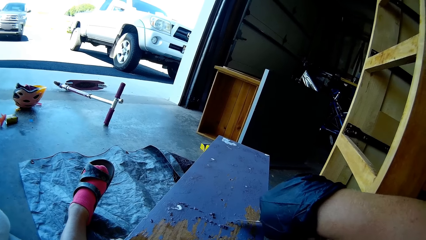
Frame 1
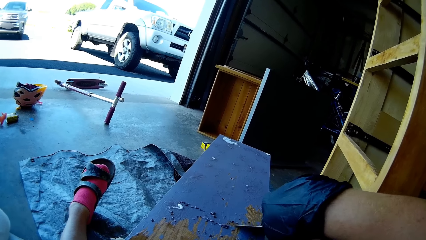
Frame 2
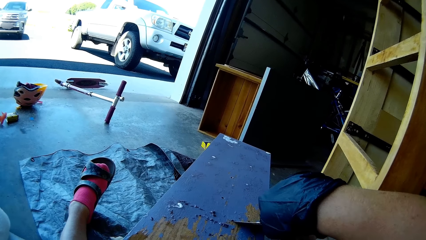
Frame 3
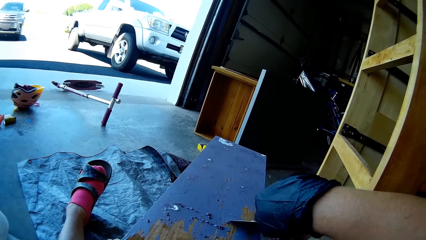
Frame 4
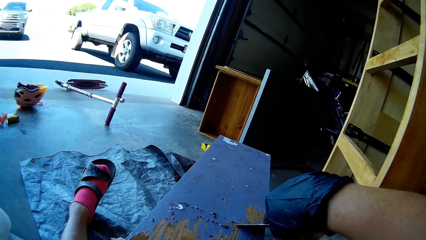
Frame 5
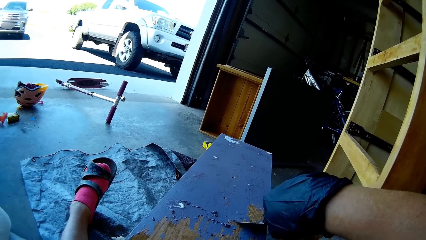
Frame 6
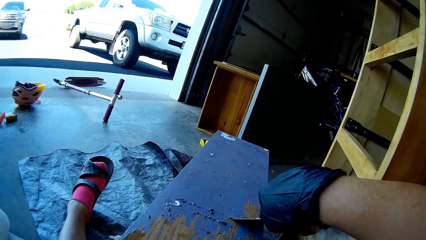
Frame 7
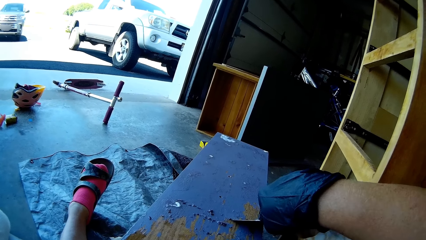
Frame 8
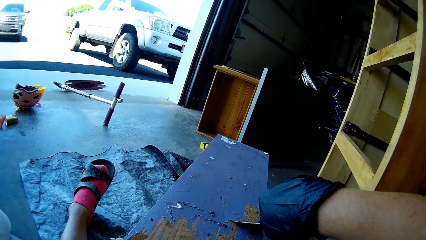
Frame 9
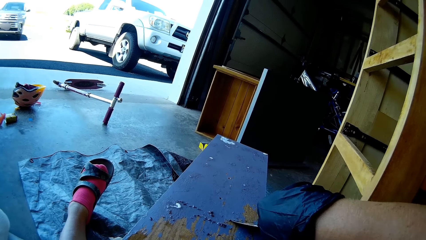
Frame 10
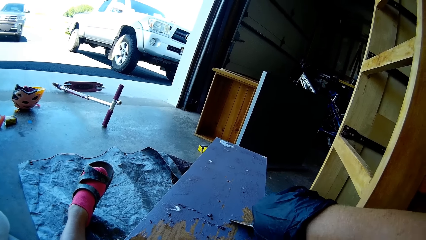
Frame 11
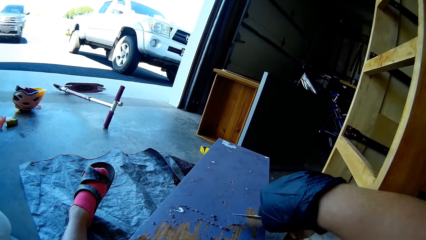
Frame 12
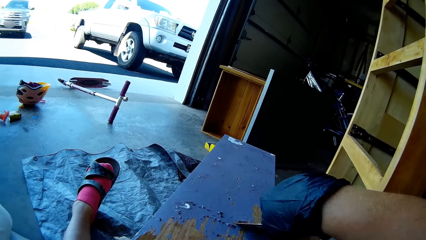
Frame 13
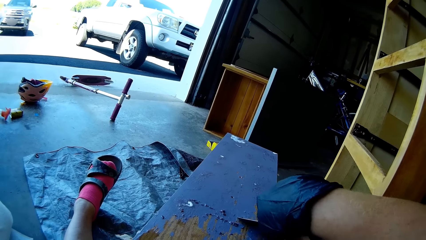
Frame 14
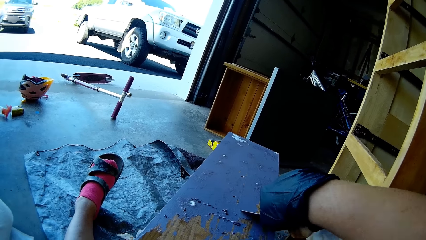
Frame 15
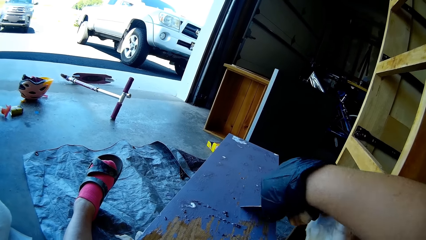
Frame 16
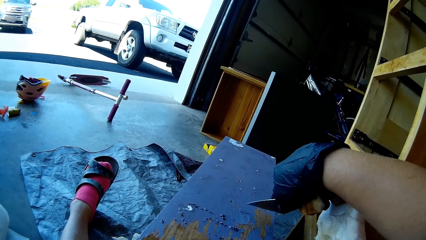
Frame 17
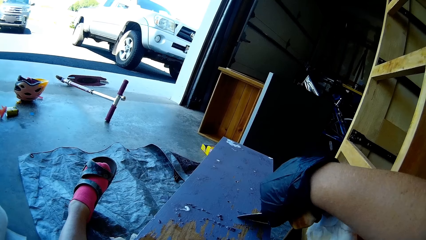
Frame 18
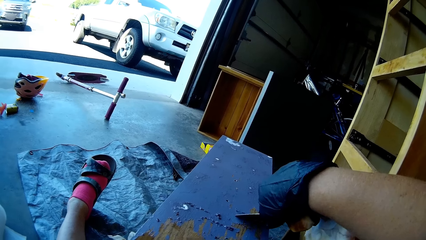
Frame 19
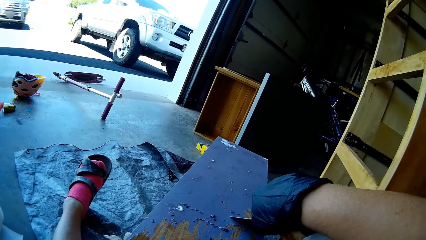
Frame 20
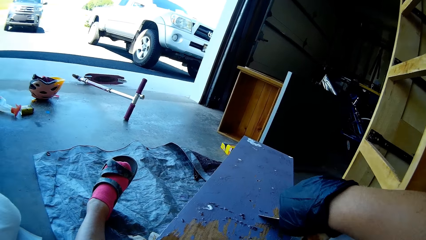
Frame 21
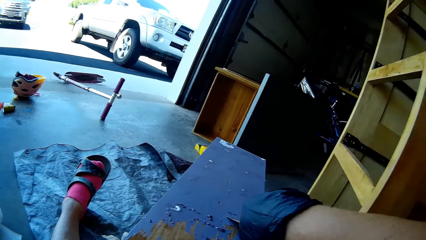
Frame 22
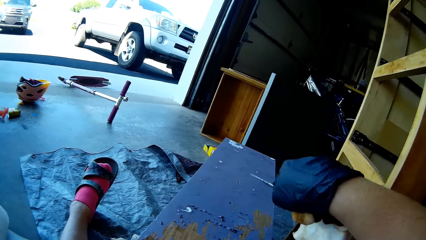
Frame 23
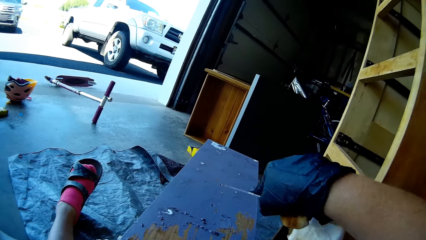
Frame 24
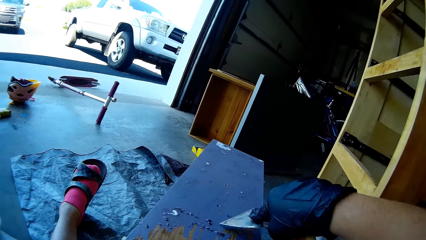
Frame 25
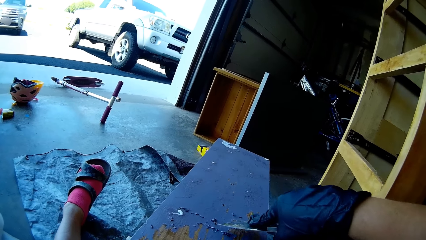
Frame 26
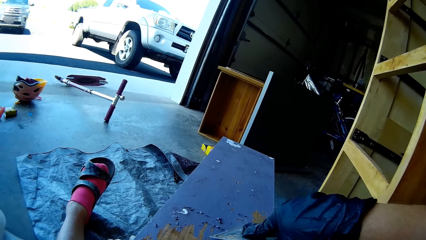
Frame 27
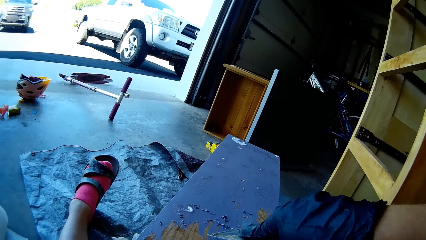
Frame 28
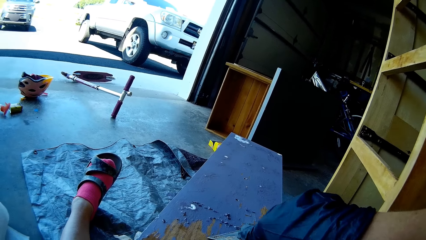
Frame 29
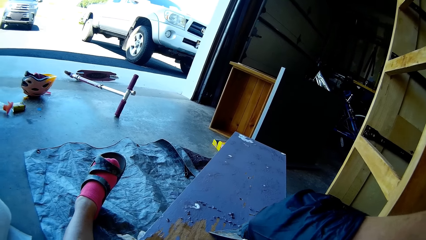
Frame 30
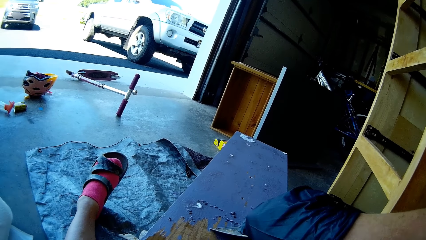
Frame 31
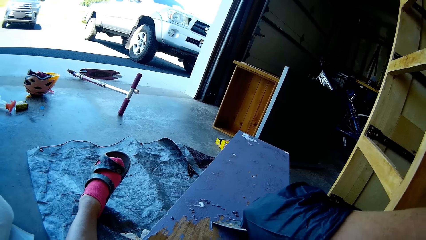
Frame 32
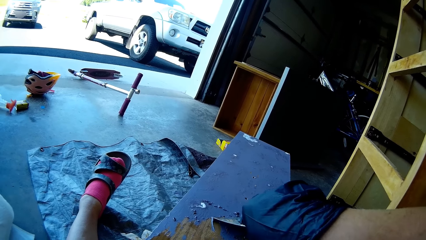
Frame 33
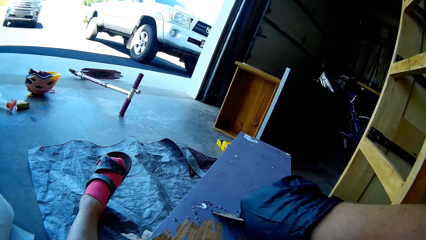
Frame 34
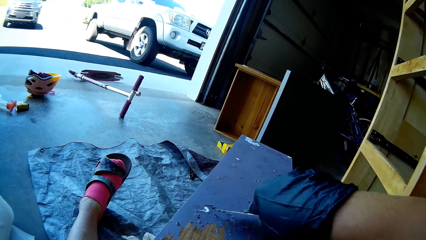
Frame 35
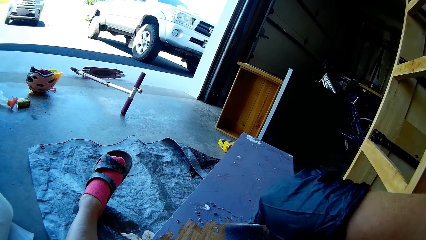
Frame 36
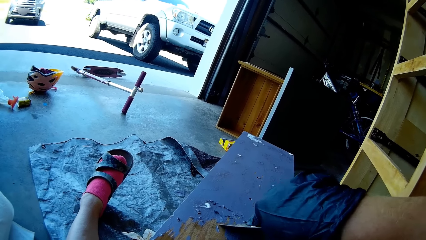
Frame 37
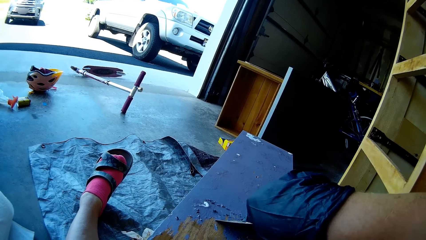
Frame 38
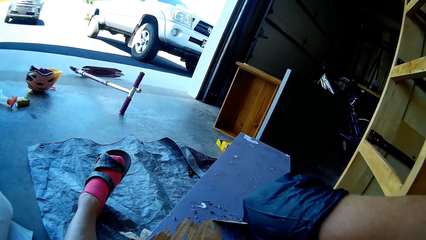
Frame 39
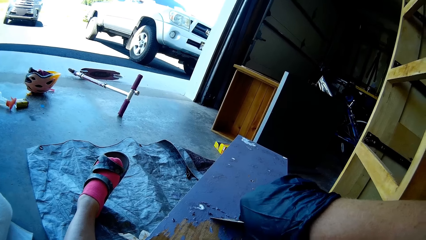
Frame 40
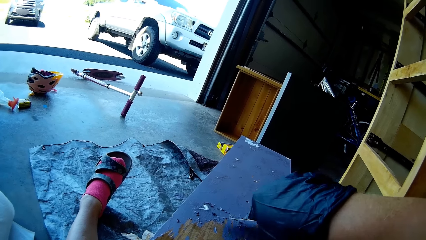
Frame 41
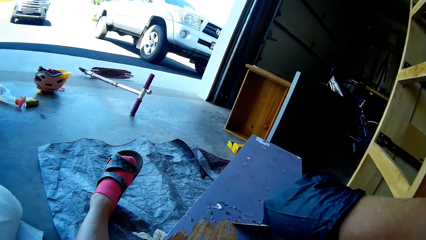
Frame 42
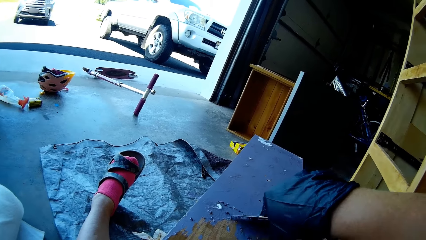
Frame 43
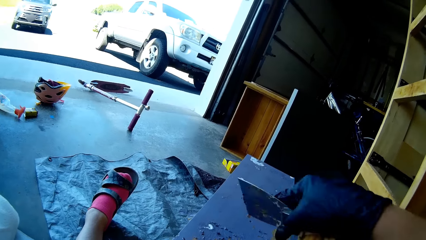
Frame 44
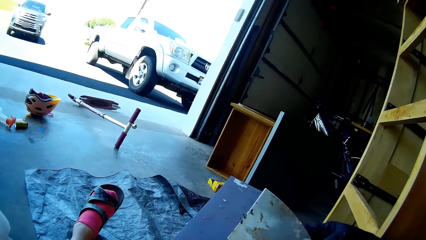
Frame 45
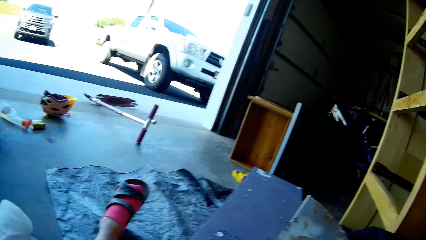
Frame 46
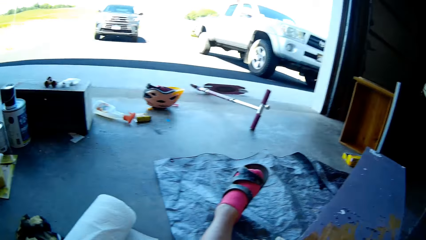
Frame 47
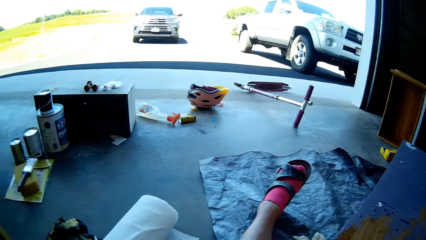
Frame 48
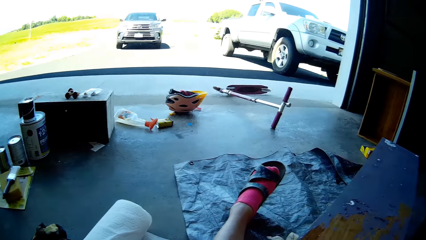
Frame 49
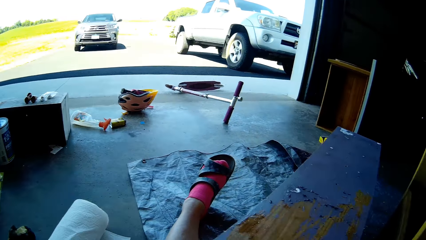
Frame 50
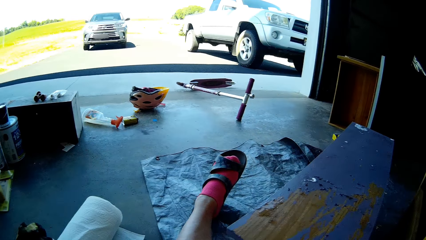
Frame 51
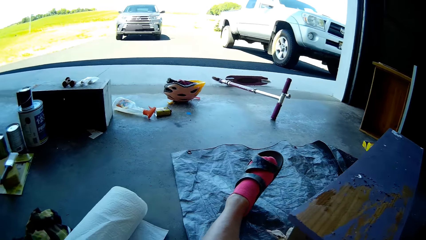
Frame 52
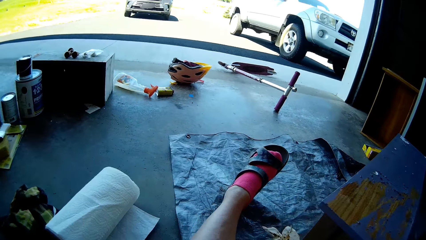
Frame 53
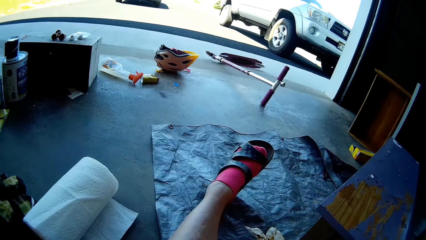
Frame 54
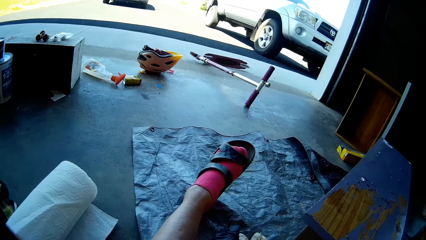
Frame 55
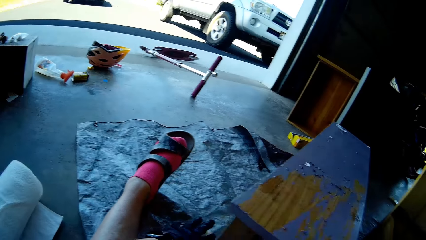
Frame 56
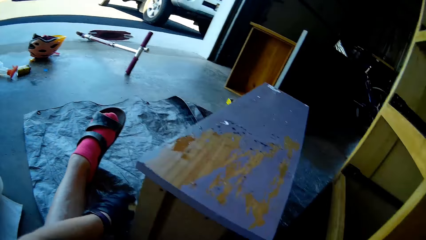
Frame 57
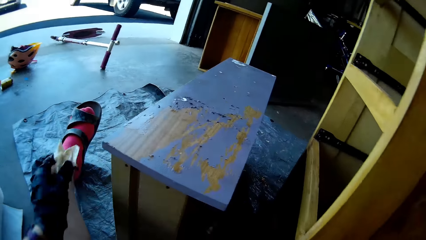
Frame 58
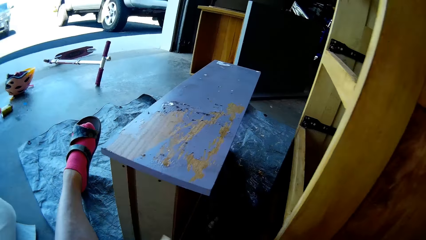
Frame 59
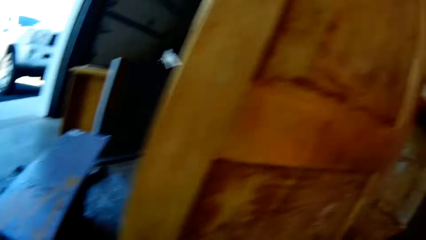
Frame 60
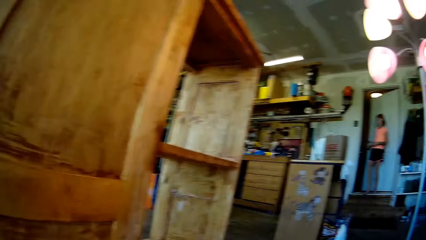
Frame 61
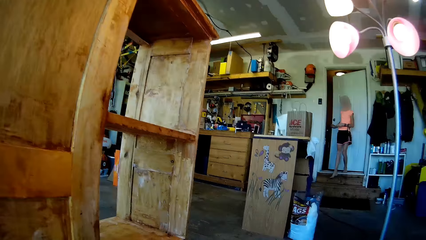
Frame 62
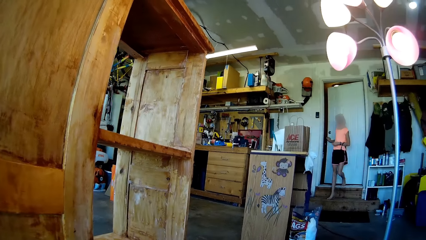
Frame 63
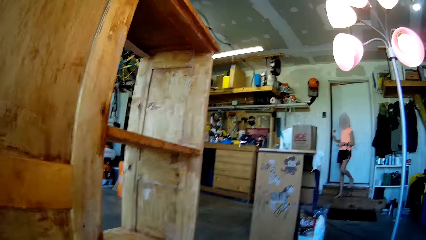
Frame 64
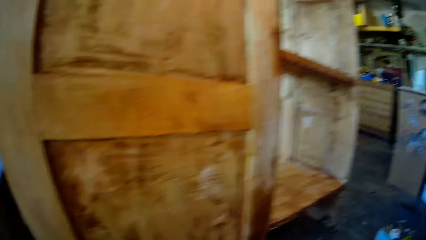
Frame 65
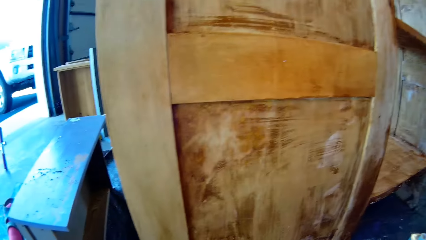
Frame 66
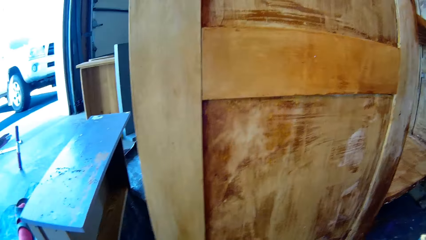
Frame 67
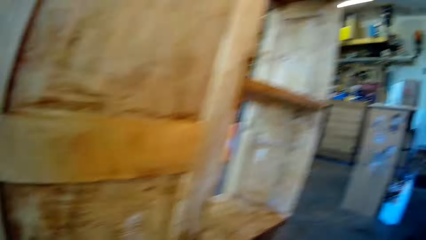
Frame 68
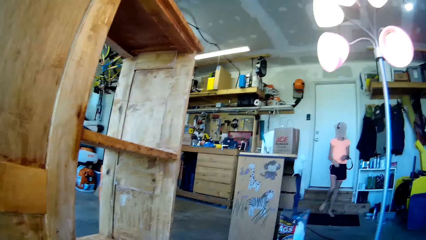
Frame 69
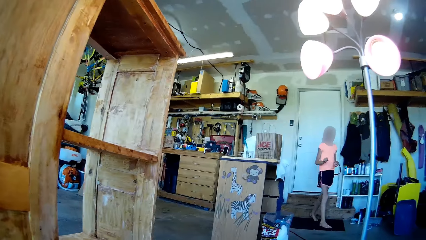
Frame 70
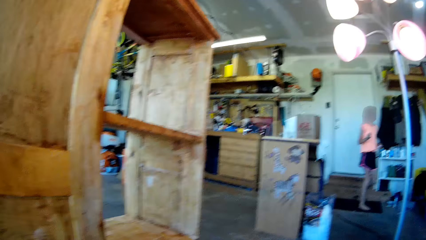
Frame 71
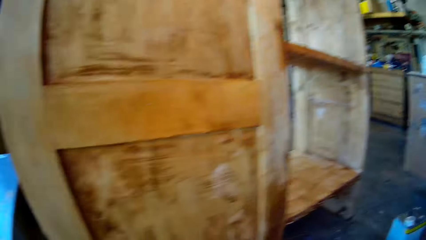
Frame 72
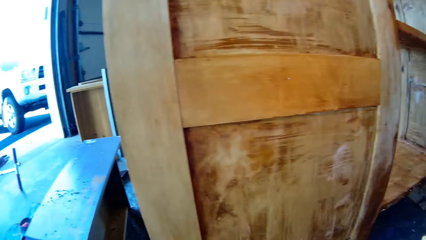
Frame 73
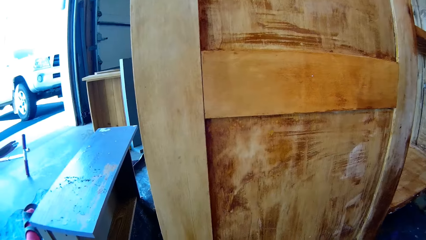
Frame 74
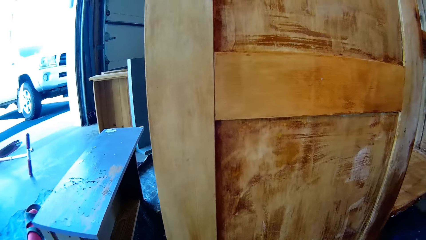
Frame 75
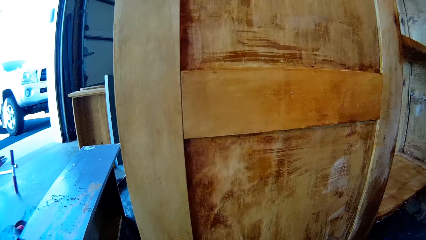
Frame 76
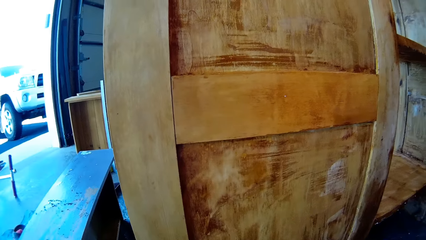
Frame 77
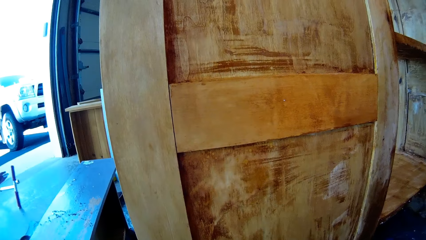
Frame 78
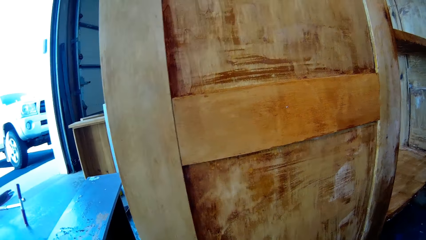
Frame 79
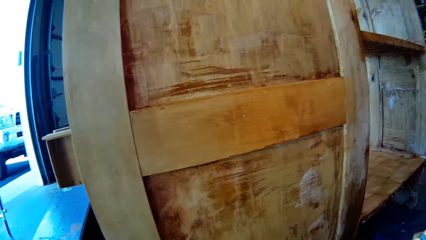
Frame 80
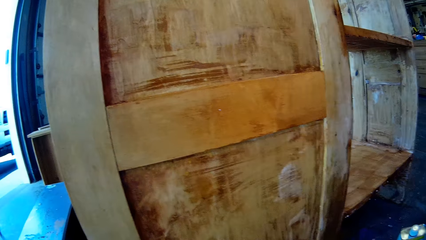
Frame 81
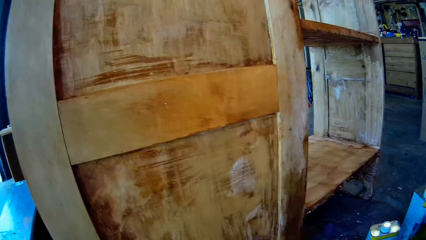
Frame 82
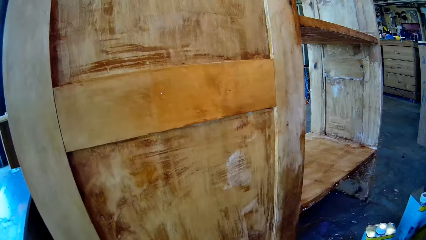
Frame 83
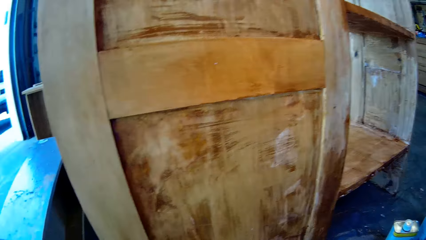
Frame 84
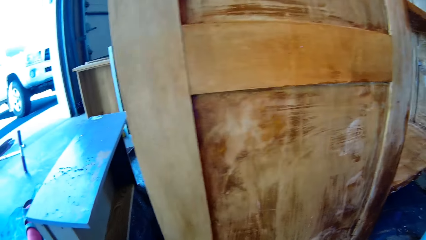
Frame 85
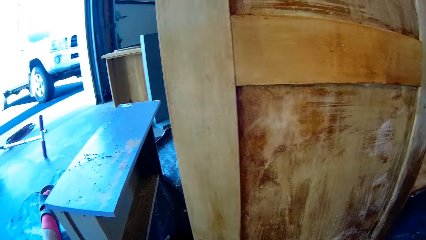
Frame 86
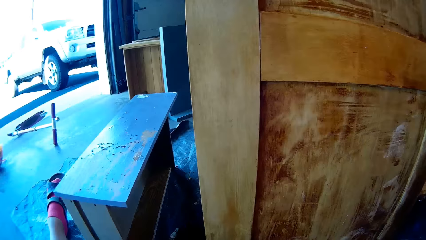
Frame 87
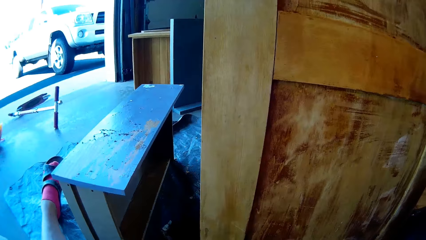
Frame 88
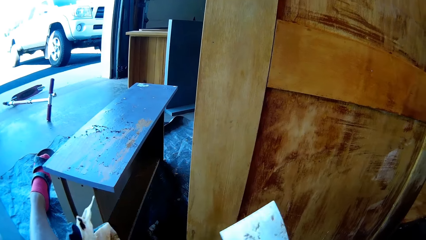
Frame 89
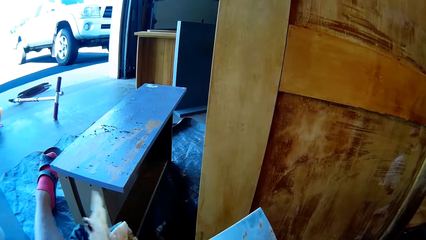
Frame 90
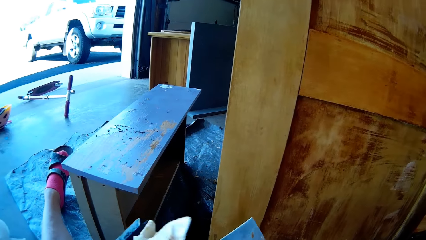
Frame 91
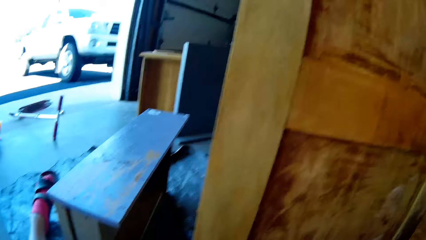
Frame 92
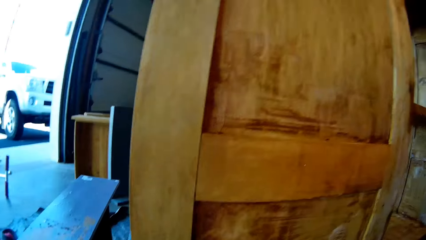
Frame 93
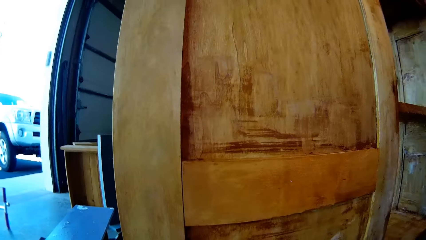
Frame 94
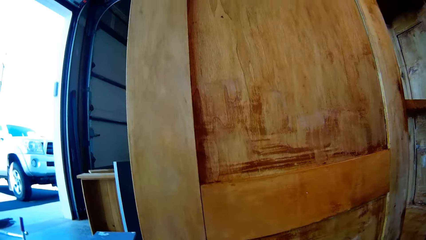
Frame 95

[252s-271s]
A person walks down the stairs.
